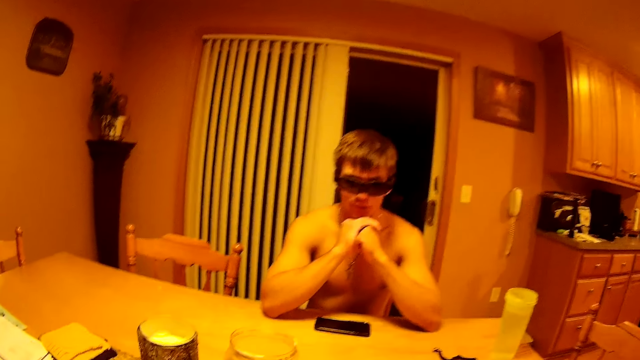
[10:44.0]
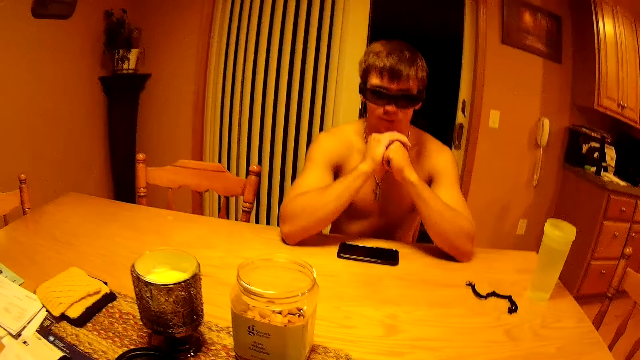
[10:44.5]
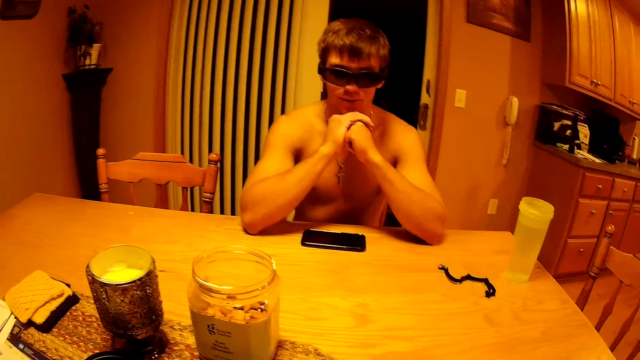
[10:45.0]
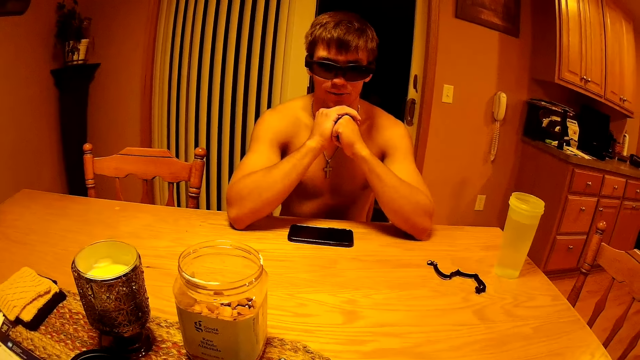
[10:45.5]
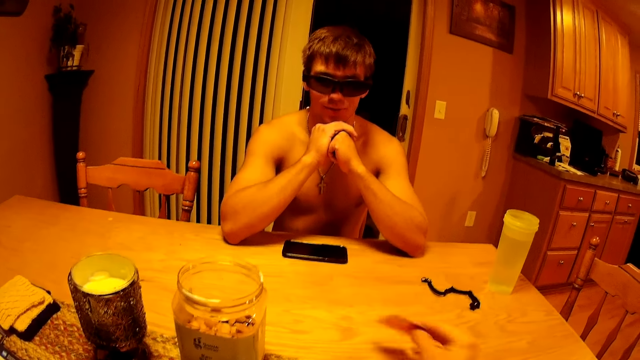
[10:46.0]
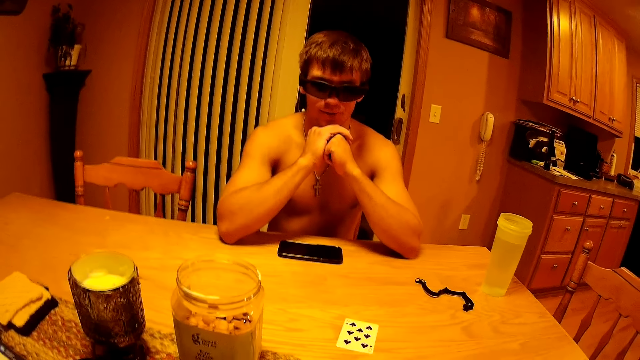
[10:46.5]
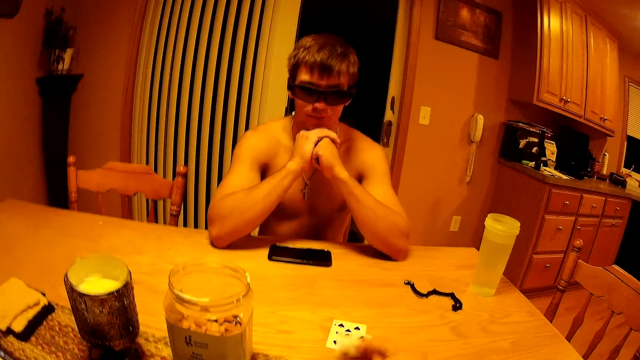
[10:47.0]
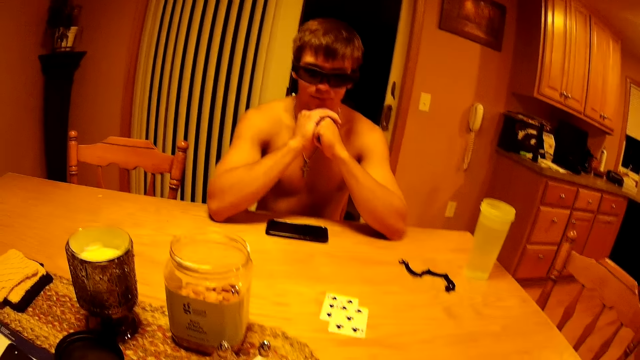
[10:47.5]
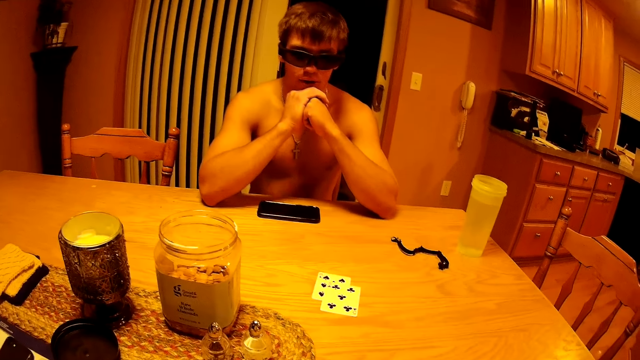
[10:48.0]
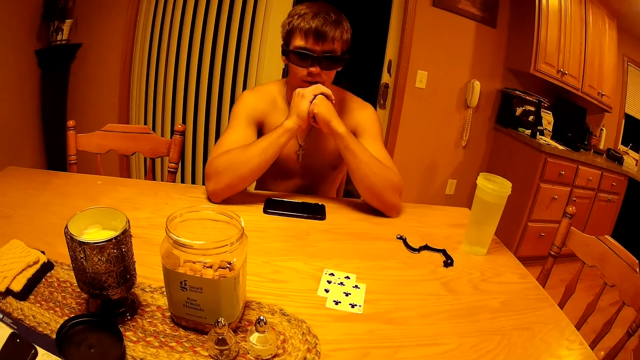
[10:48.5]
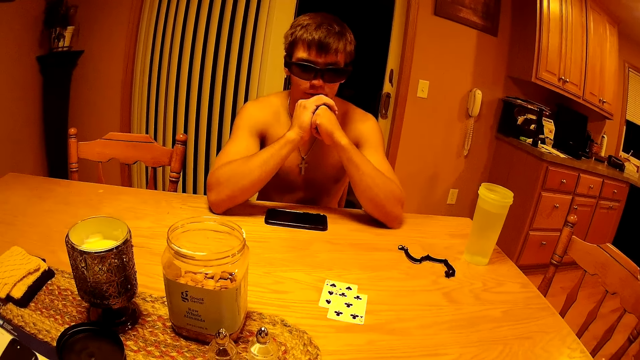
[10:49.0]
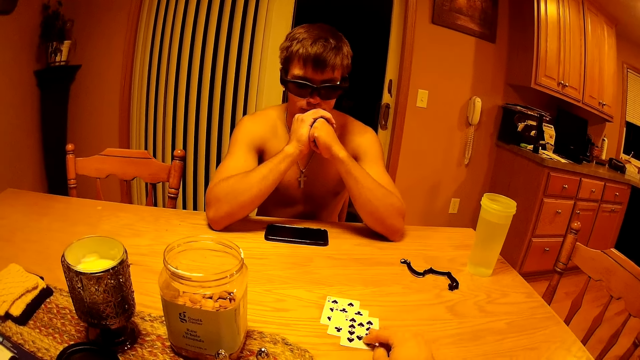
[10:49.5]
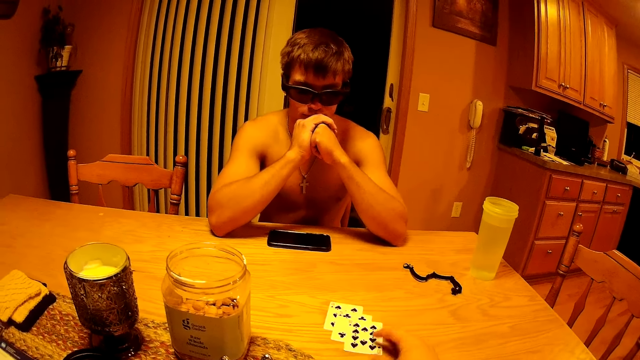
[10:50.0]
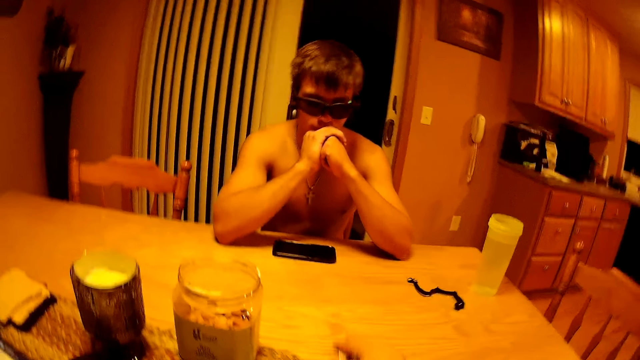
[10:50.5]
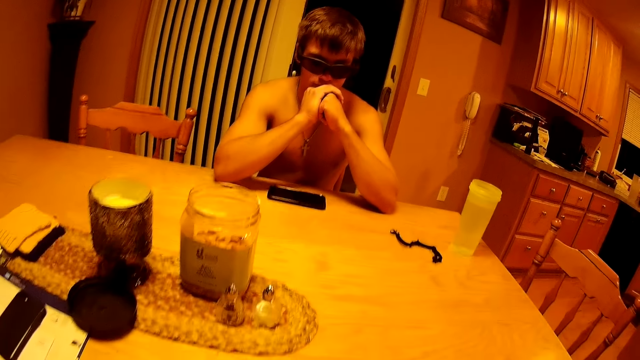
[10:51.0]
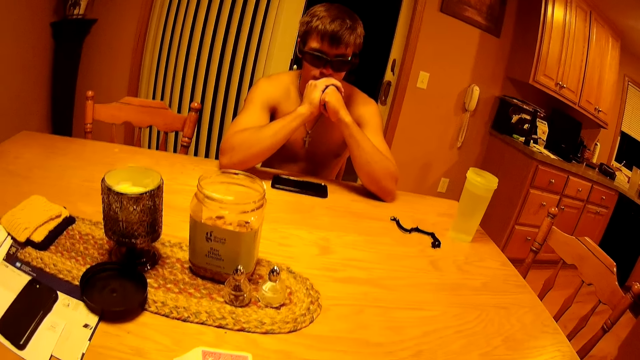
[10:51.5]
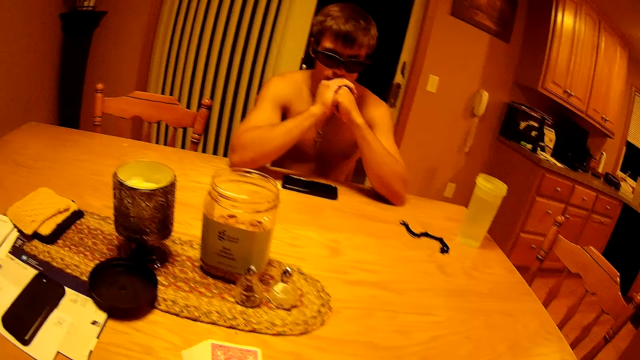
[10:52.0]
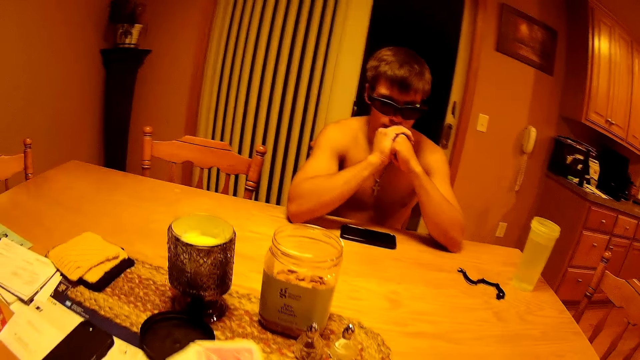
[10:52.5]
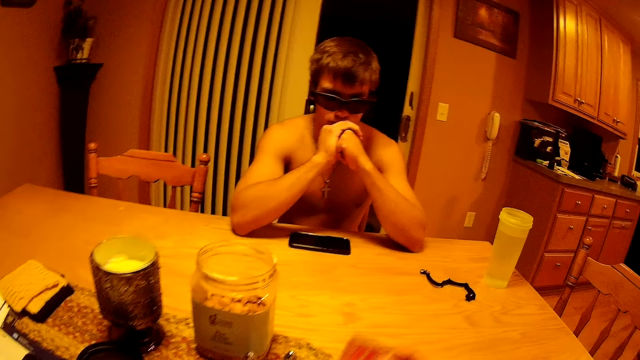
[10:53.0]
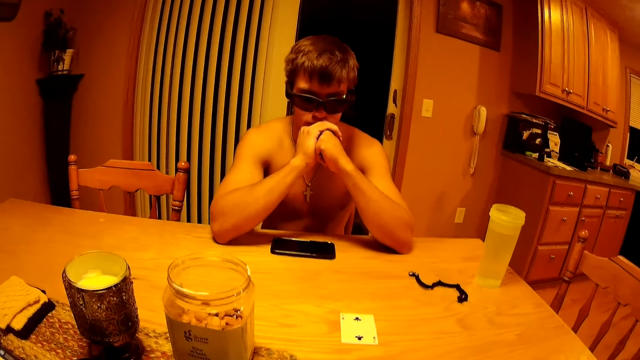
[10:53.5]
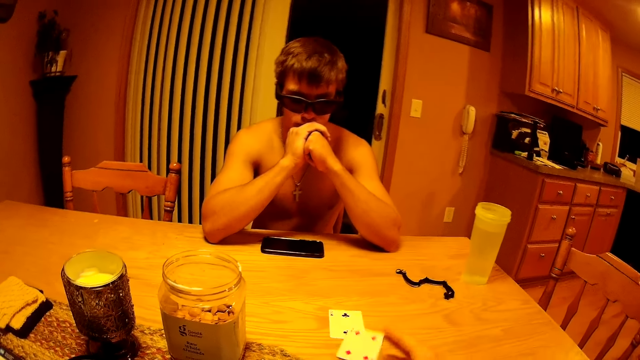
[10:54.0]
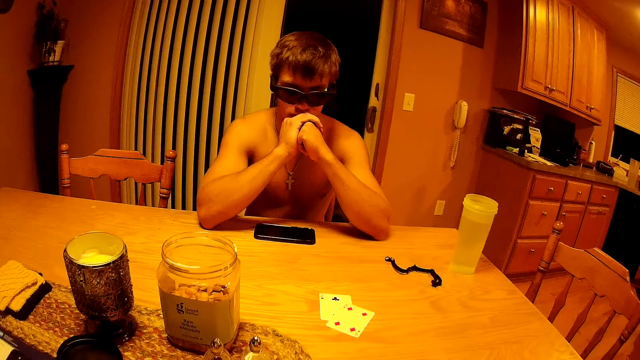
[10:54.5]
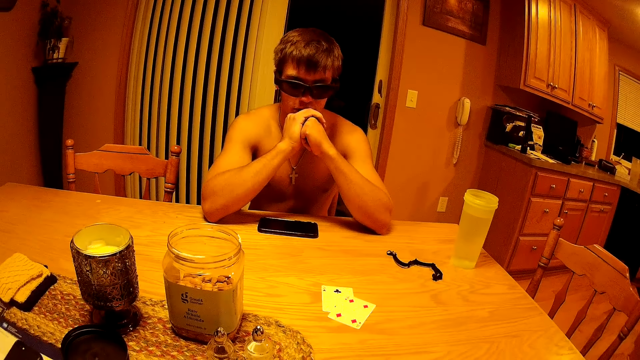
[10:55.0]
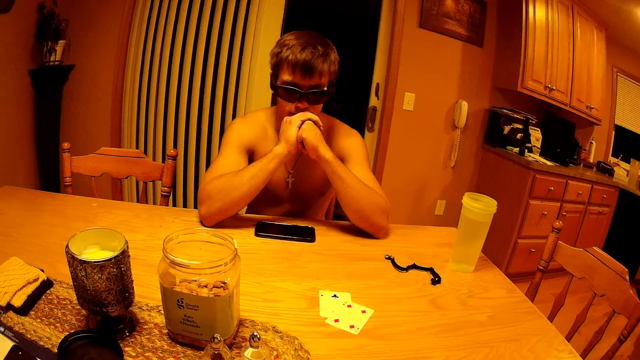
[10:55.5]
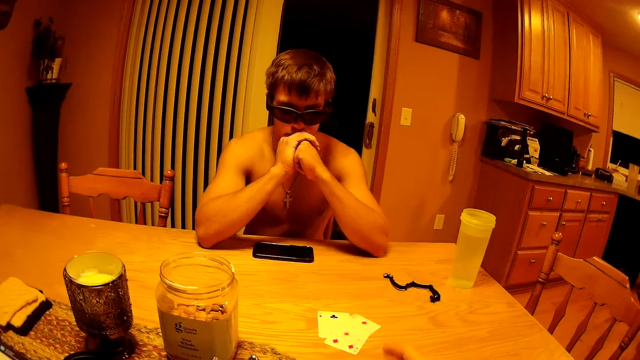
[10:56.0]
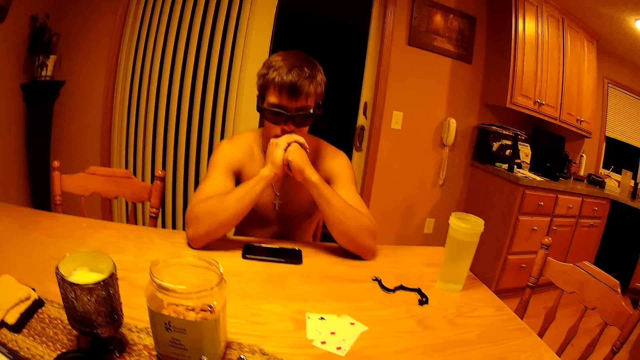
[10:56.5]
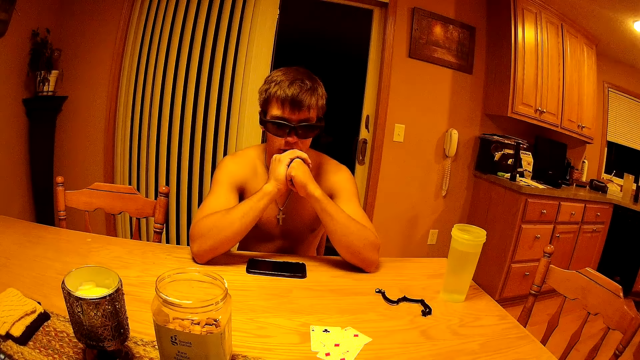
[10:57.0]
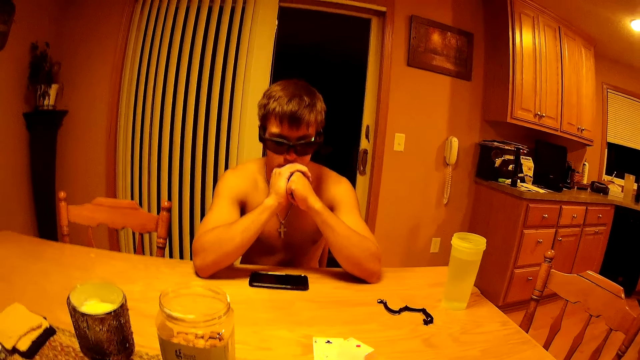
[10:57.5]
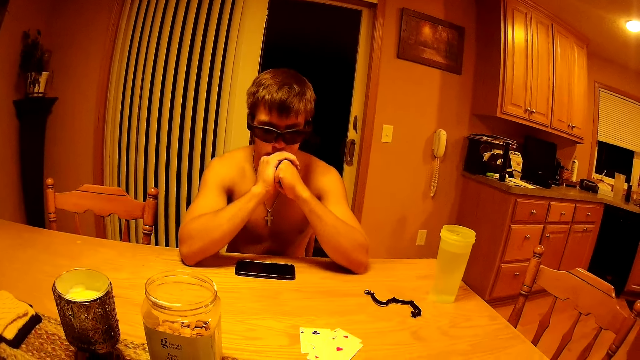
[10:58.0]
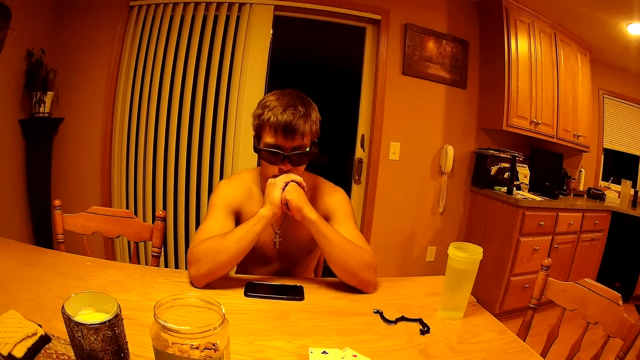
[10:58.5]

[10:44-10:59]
The camera wearer drops a card with a spade on the table. They drop a card with a club on the table. They drop a card with a spade on the table. They take the cards off the table. They drop a card with a club on it. They drop a card with red diamonds on the table. They do so again.

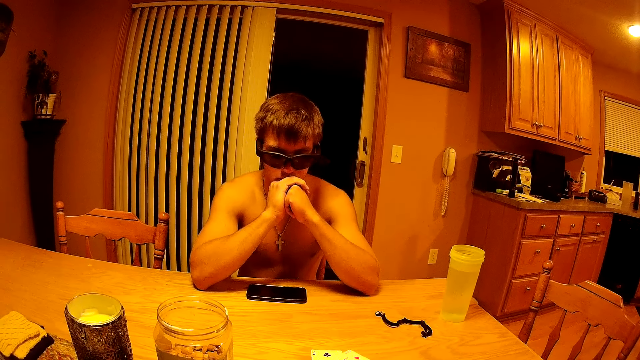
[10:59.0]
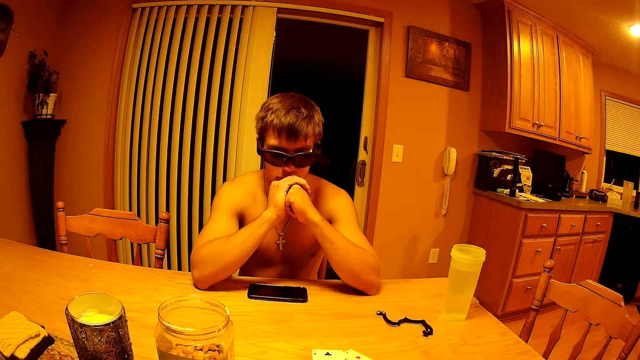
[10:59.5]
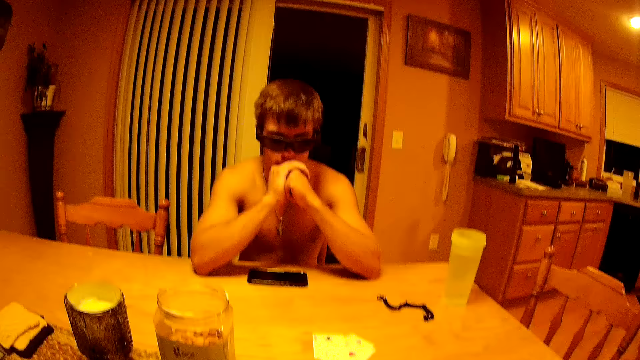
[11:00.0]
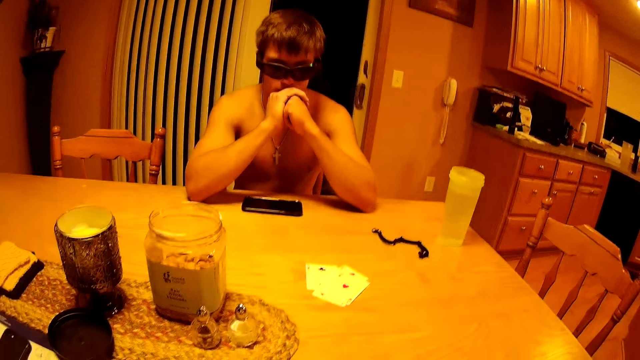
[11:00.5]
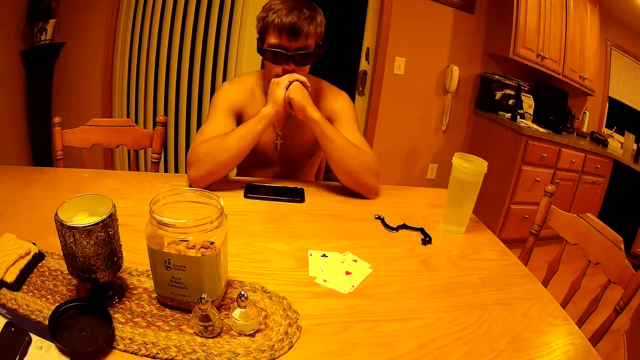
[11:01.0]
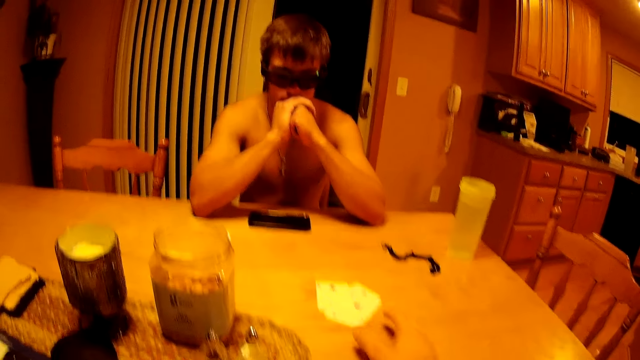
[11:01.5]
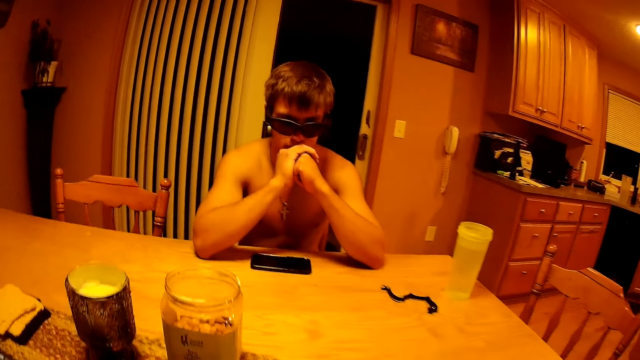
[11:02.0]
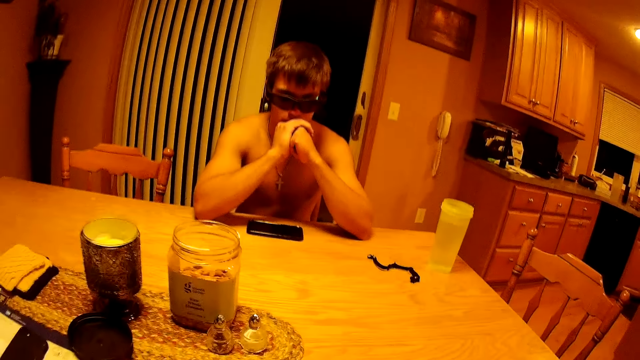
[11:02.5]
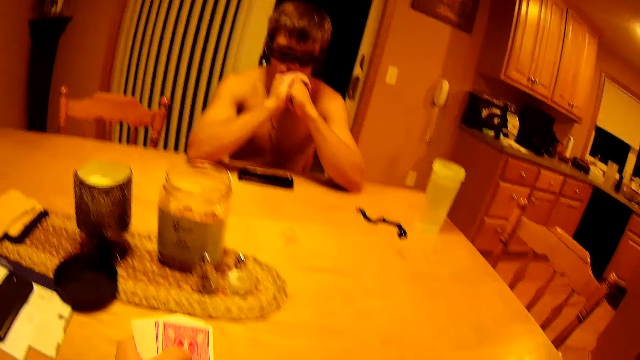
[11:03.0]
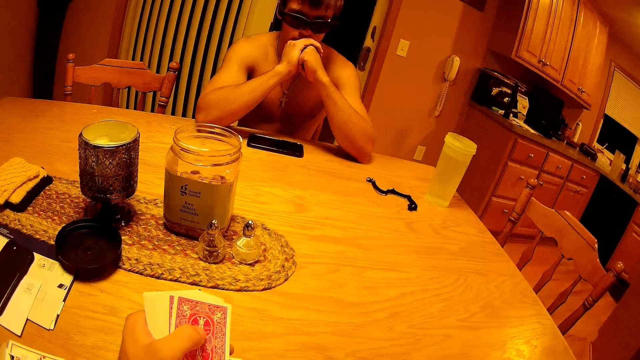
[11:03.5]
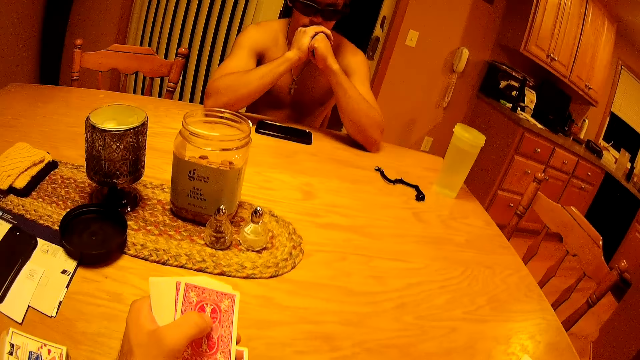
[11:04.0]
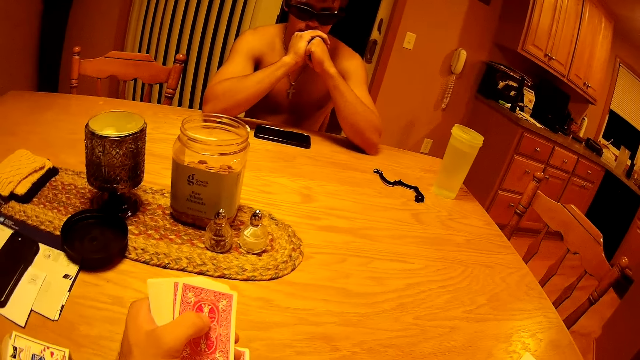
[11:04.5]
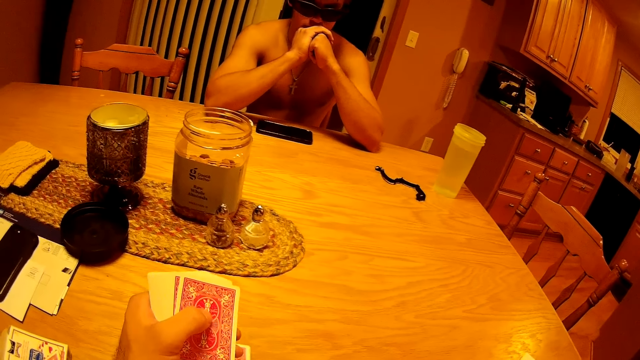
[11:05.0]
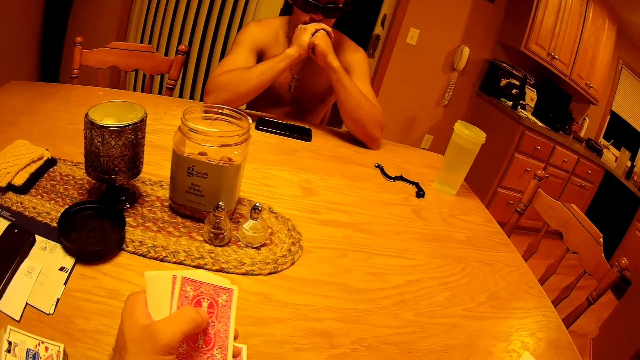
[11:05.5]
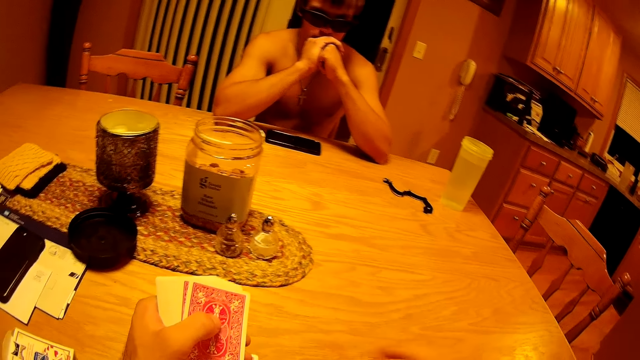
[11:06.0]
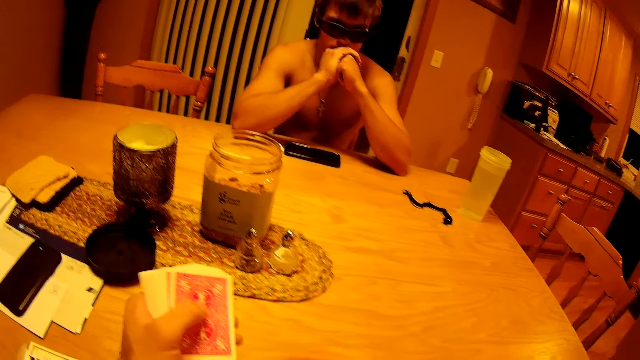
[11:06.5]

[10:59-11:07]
The camera wearer takes the cards off the table.
